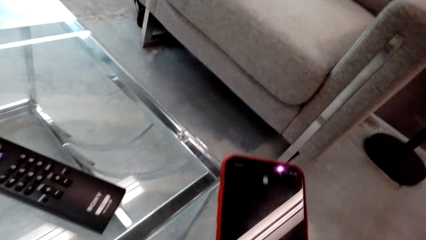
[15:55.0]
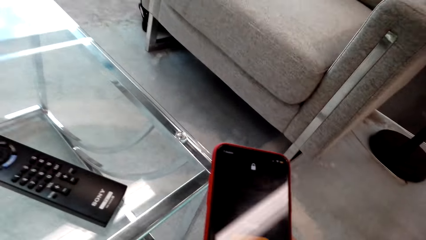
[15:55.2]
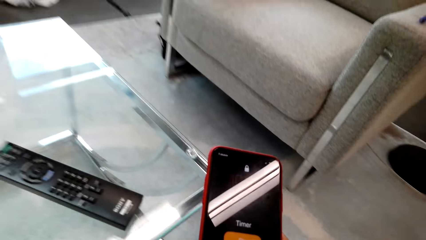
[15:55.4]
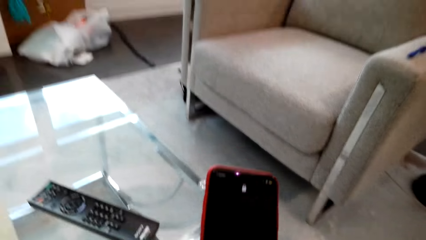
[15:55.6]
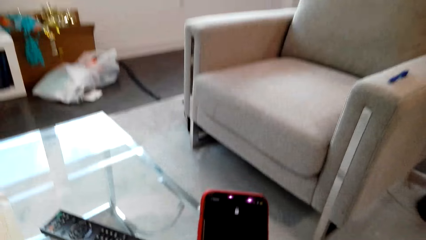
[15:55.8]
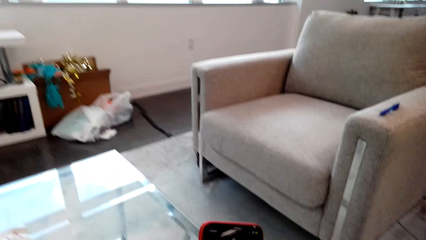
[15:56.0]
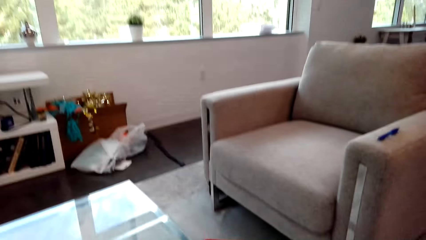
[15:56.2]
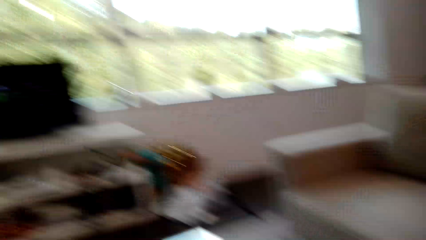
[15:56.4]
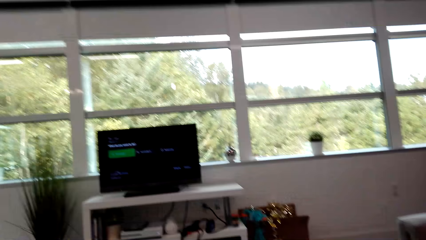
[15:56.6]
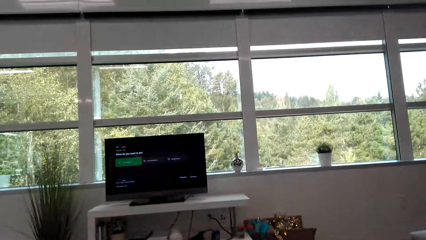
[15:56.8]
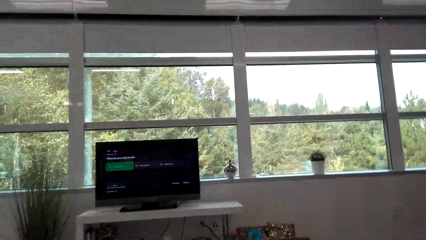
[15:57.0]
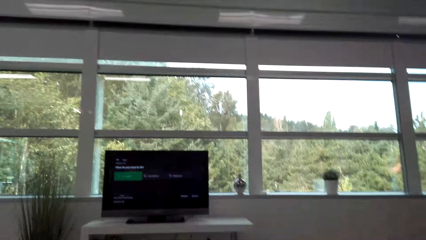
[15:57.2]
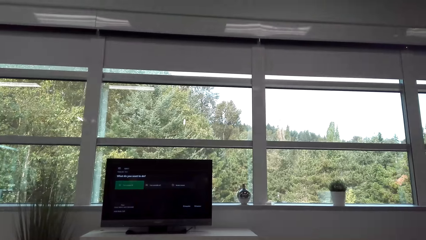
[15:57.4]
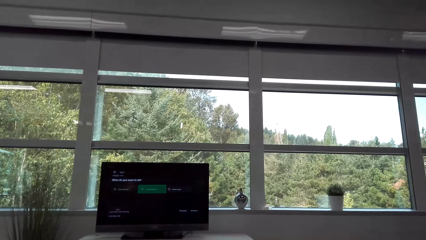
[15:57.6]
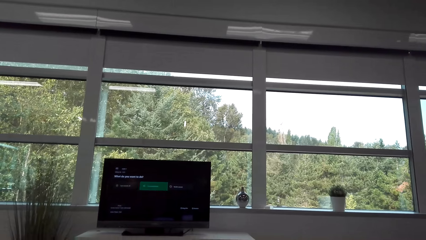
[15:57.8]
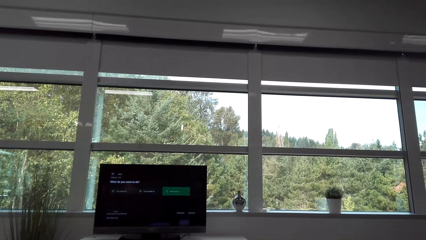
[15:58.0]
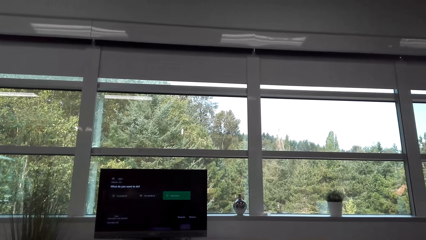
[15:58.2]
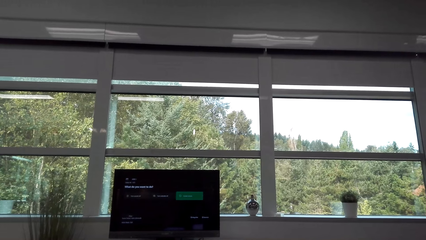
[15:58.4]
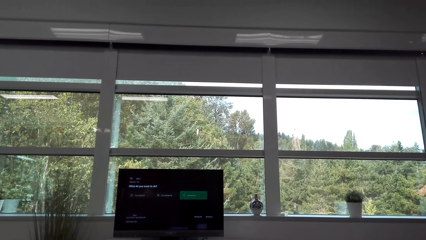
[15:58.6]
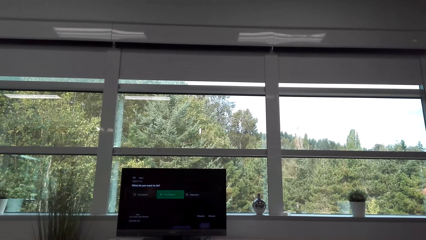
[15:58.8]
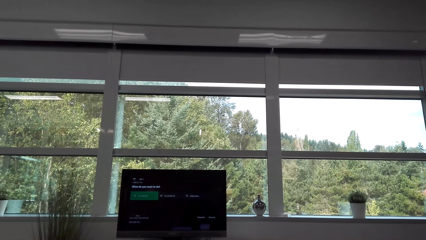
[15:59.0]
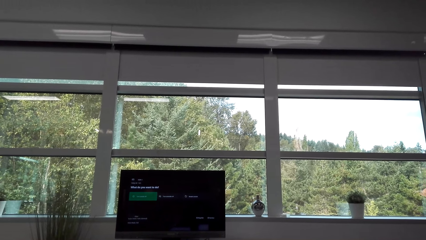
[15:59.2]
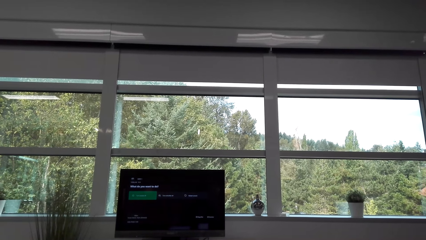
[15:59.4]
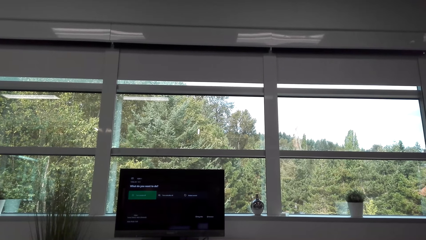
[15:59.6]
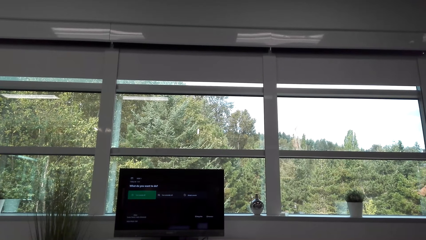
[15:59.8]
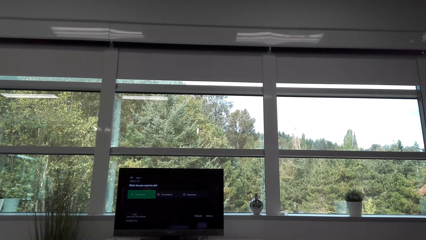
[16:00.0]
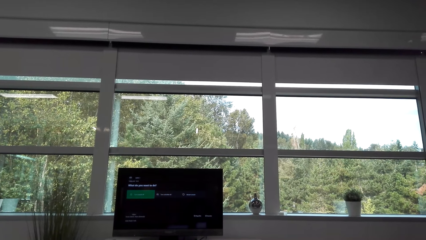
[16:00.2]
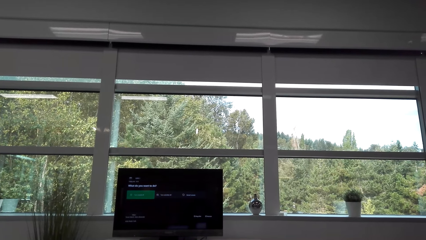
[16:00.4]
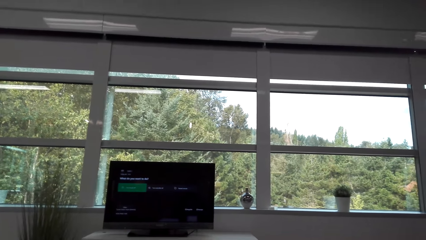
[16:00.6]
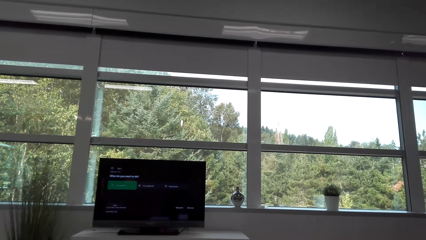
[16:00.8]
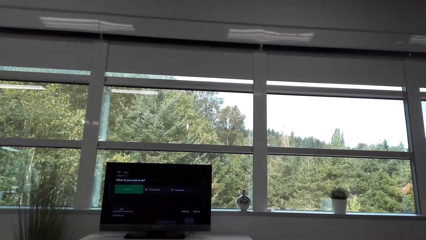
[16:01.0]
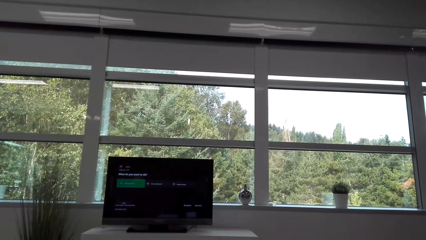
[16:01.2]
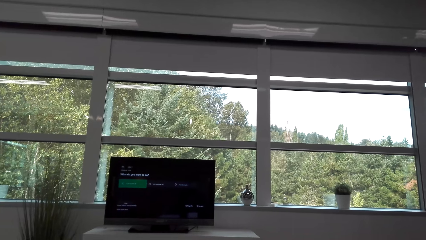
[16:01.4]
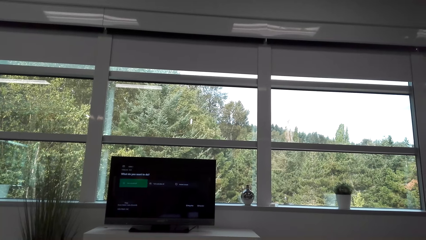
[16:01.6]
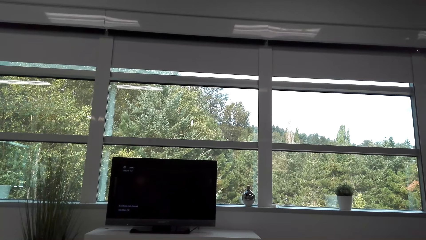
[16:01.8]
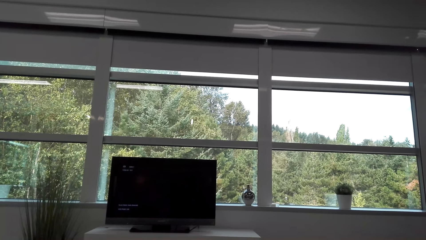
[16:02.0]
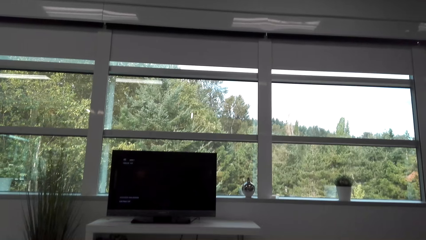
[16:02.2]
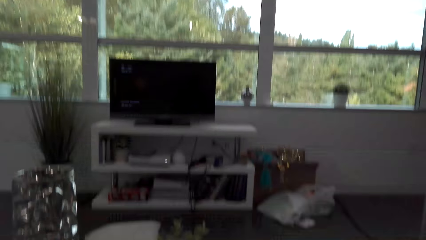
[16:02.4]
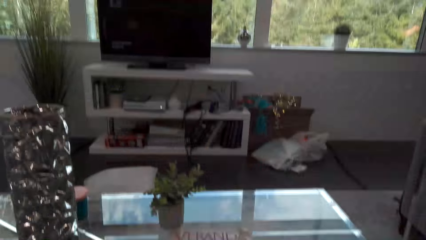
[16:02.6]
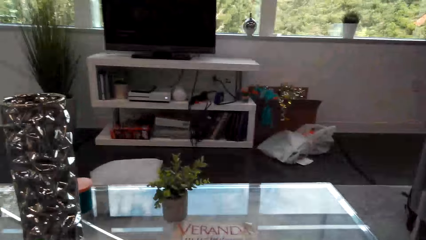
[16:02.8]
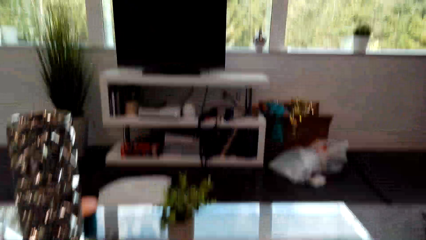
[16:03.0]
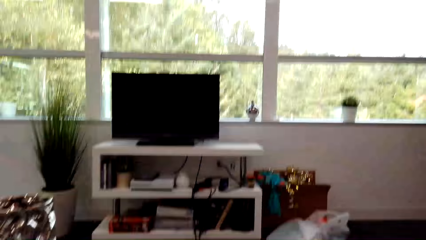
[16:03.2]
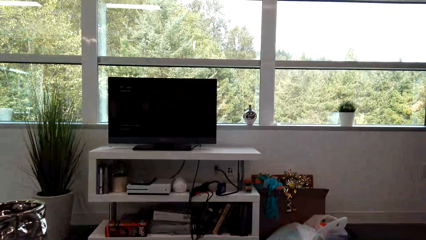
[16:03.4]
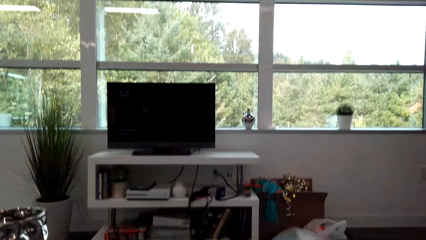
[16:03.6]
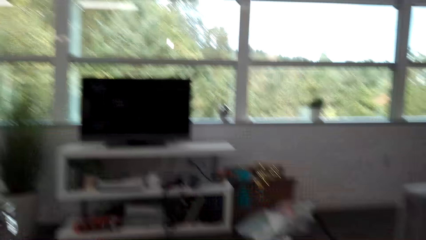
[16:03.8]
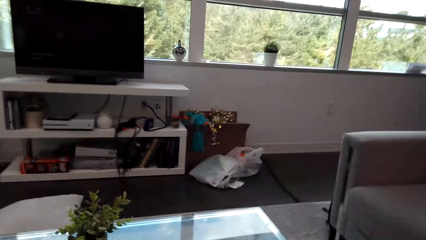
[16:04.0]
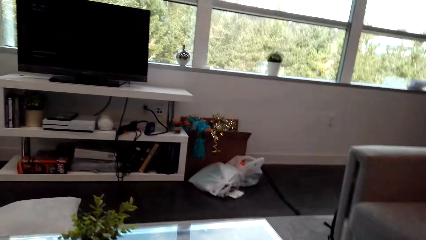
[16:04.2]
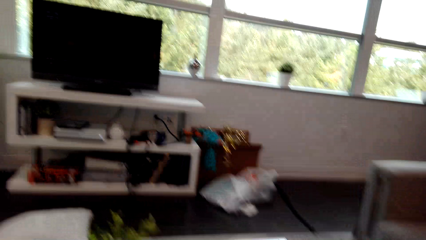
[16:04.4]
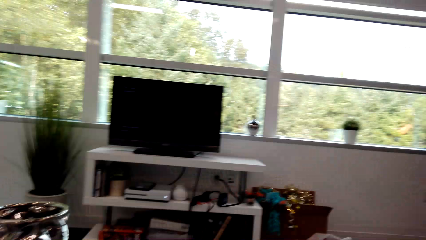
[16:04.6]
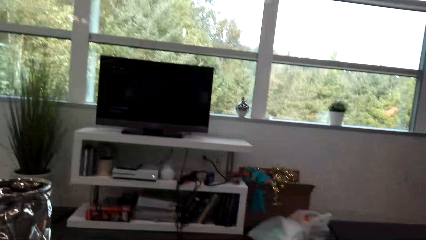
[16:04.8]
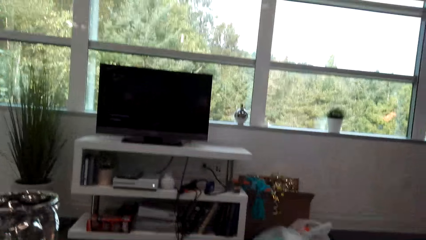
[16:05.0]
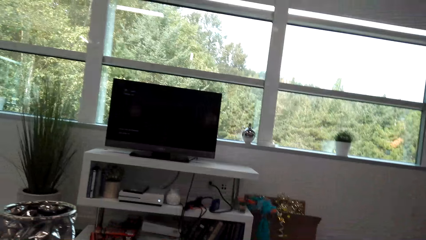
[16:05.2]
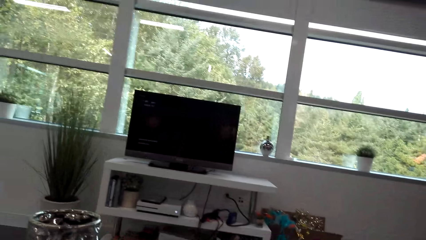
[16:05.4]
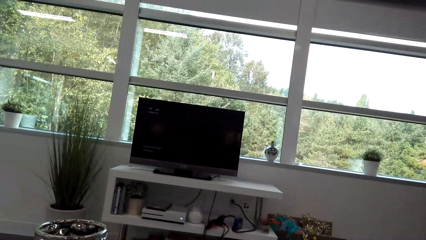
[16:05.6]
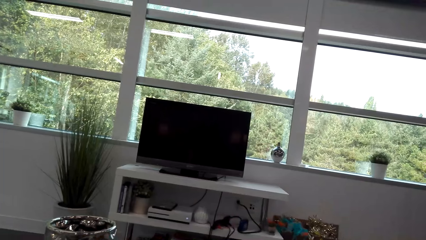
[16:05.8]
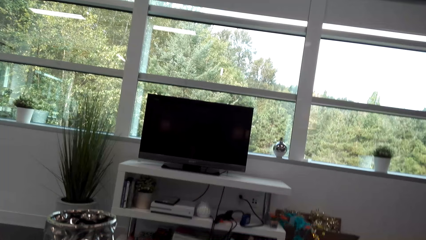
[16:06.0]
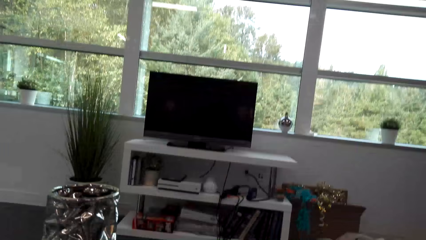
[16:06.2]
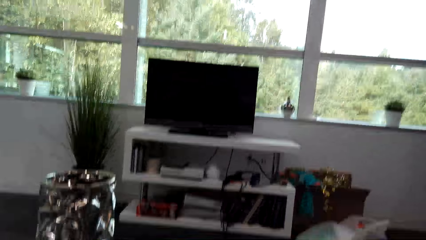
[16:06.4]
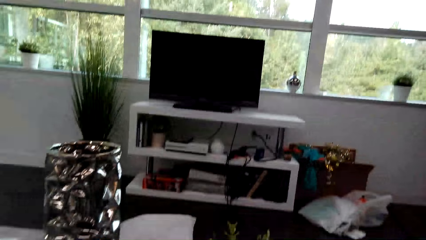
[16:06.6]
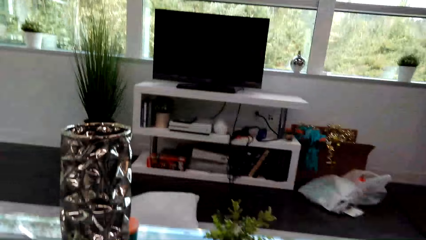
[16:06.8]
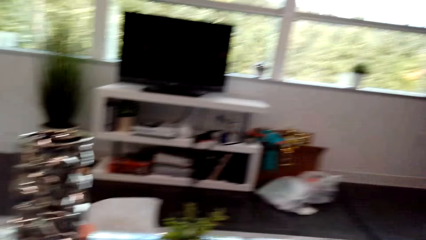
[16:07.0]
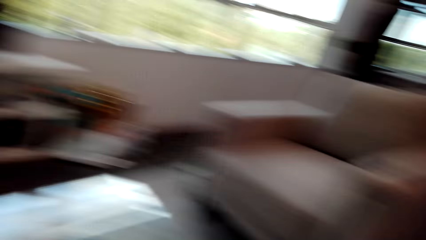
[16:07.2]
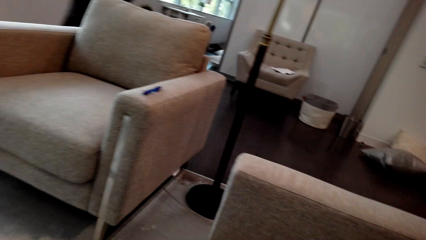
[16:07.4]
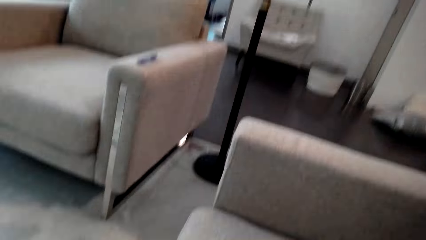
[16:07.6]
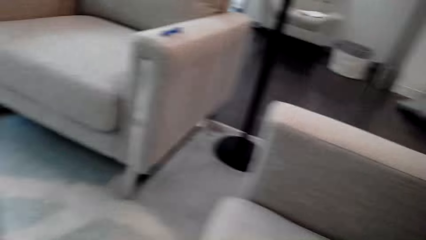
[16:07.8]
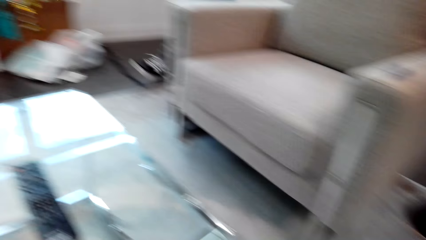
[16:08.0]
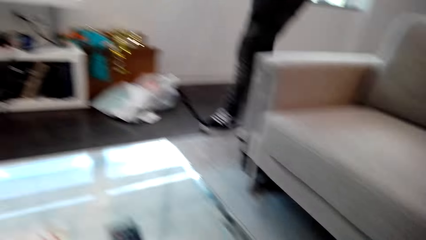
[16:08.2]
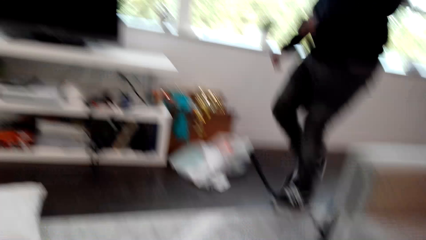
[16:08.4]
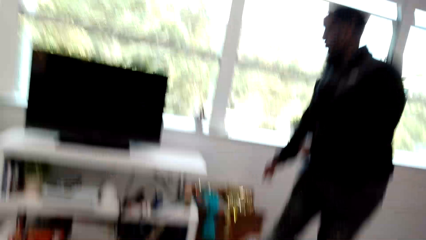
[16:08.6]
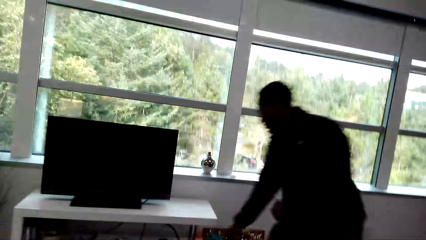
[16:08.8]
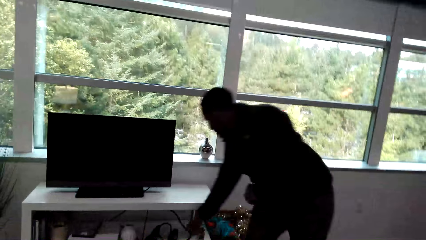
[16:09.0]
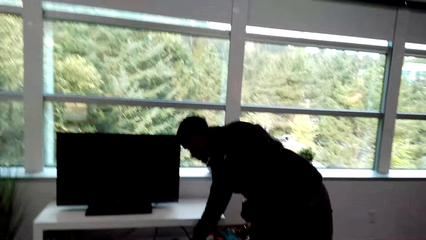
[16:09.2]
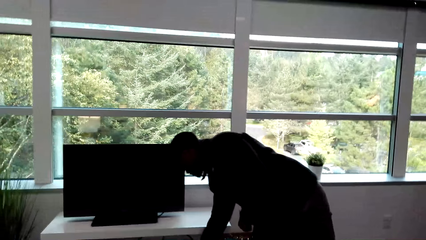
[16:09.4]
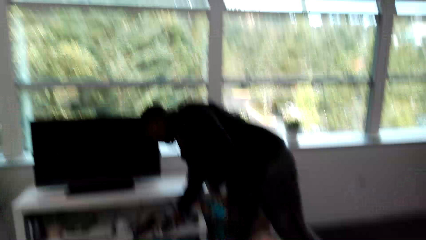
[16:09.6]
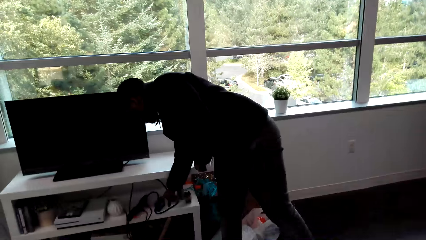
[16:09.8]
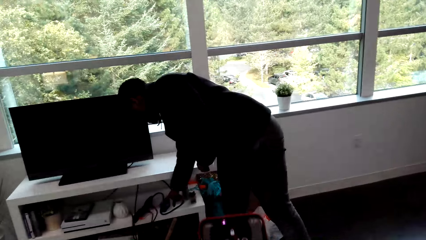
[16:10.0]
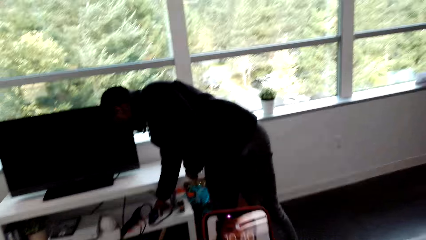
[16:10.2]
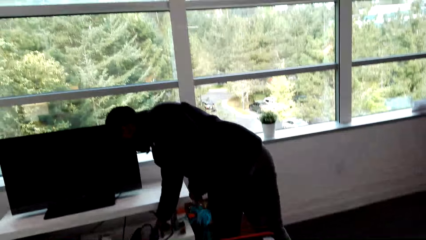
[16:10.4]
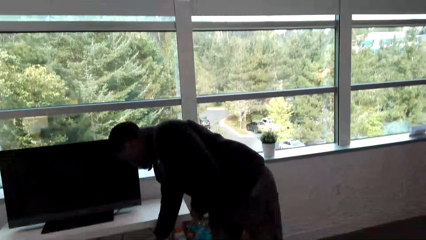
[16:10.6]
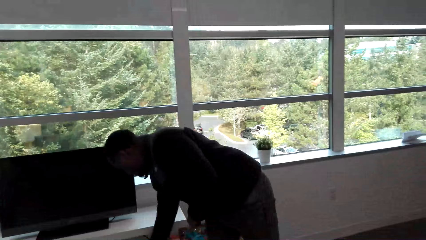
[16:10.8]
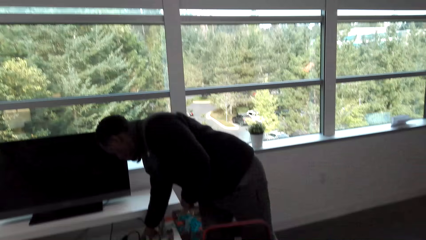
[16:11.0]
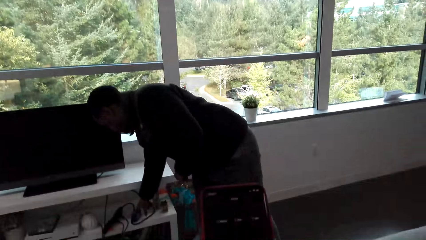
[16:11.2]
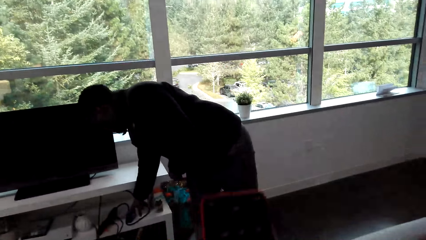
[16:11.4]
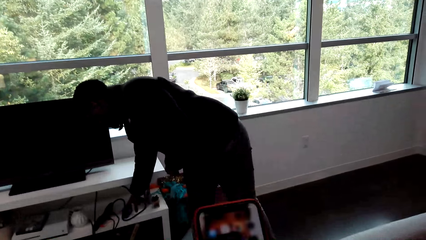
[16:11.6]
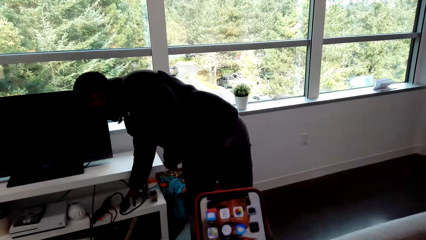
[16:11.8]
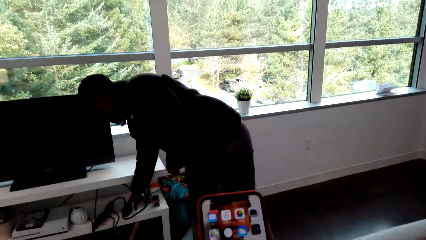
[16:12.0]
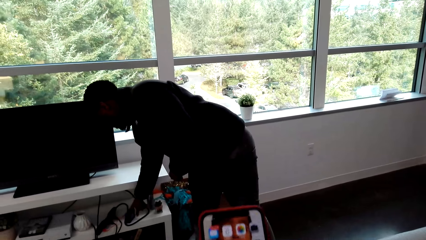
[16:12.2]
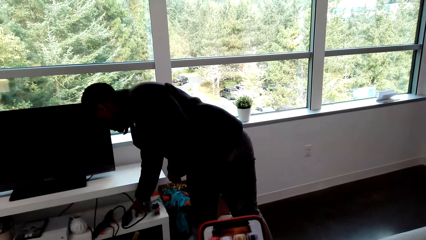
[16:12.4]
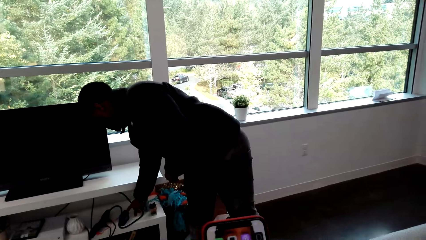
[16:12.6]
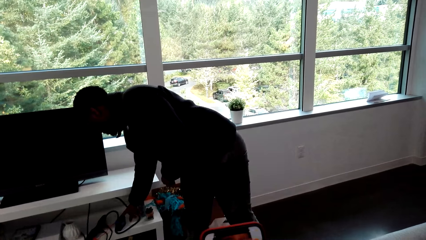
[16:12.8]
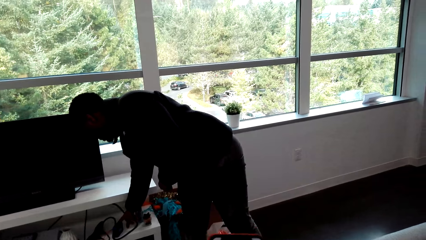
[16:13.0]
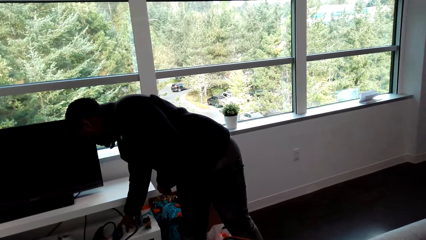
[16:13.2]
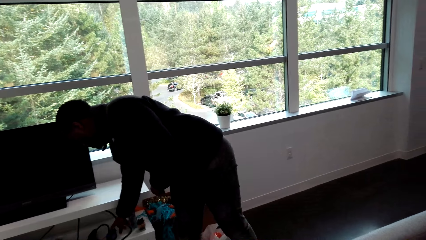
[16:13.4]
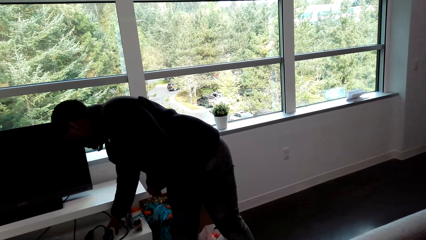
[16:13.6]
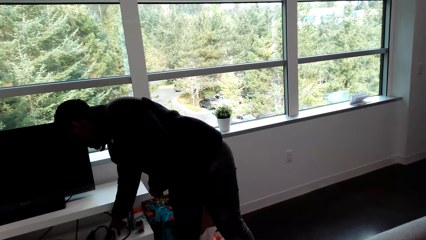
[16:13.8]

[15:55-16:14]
The camera wearer operates a phone. They hold their cellphone. They operate a remote control. They look around. They move around. A man moves around and bends towards the television. The camera wearer raises the phone. They scroll on their cellphone. The man touches something.
